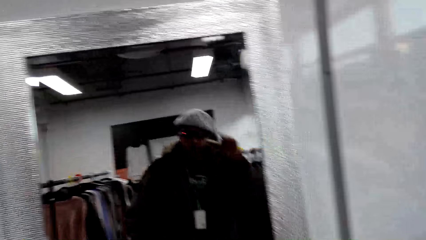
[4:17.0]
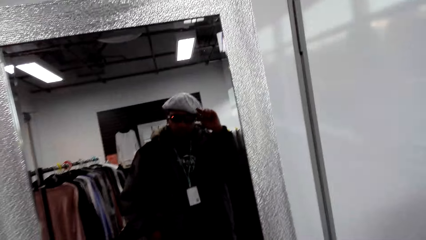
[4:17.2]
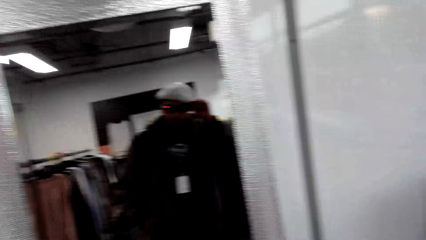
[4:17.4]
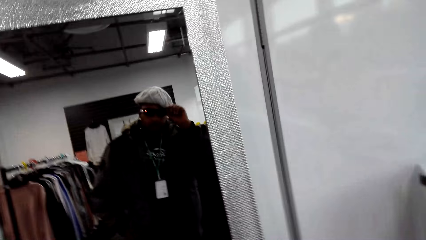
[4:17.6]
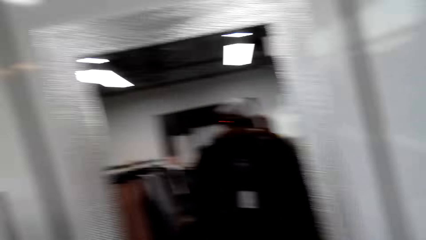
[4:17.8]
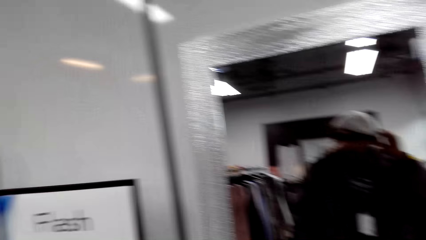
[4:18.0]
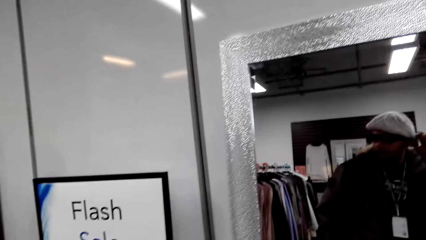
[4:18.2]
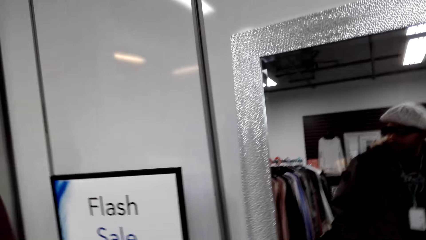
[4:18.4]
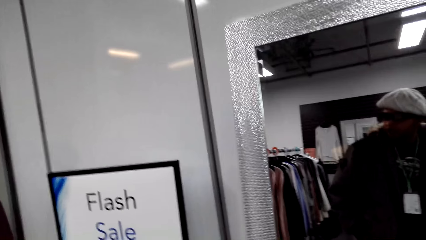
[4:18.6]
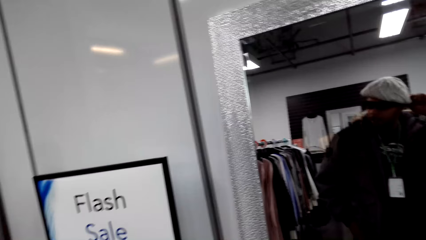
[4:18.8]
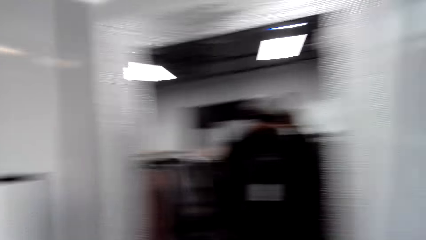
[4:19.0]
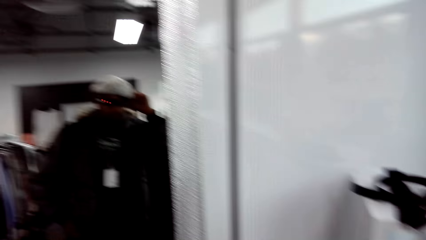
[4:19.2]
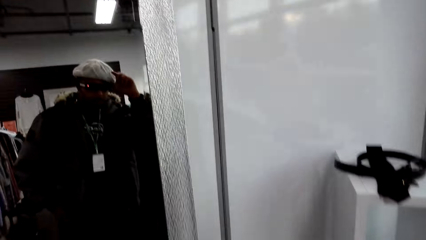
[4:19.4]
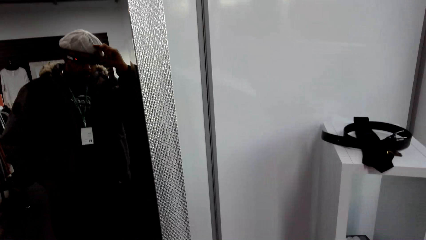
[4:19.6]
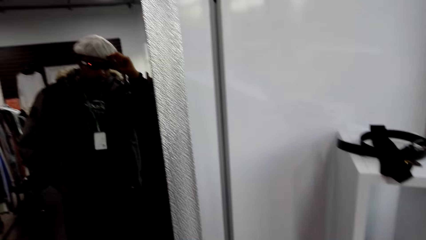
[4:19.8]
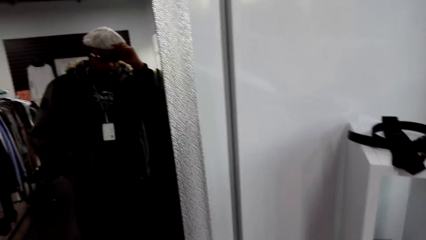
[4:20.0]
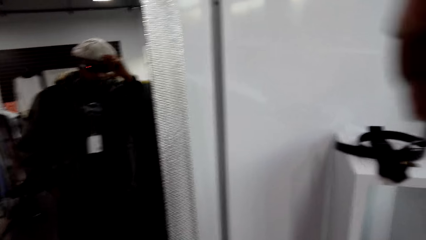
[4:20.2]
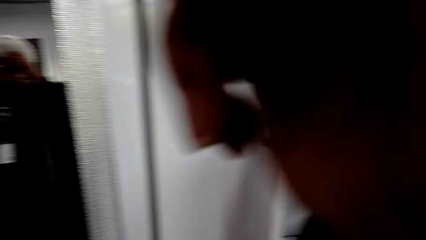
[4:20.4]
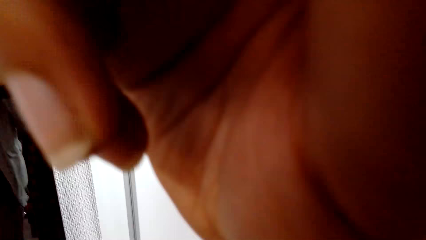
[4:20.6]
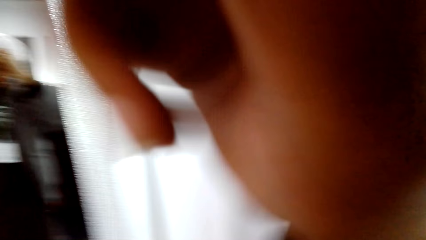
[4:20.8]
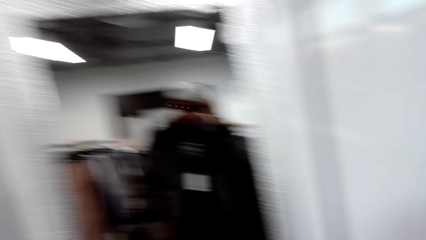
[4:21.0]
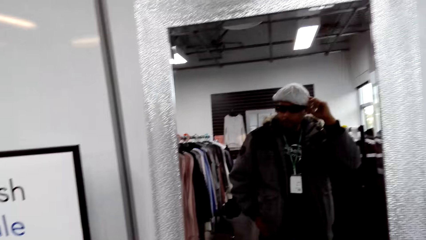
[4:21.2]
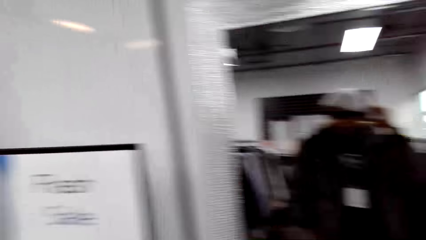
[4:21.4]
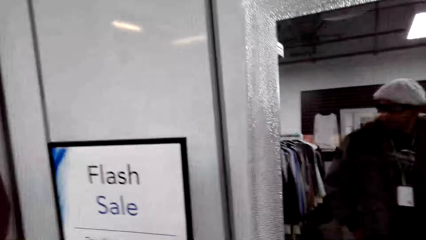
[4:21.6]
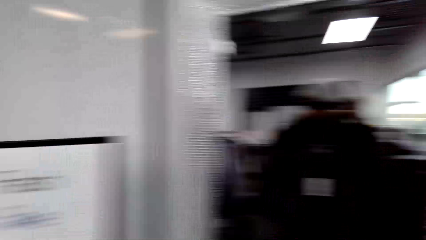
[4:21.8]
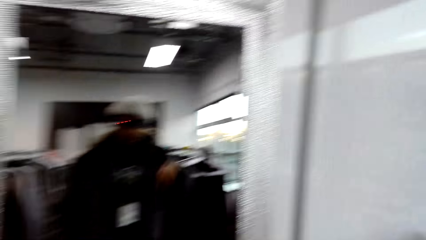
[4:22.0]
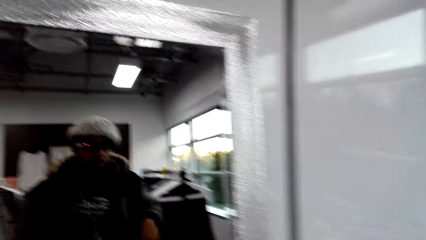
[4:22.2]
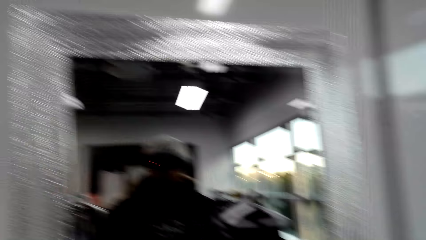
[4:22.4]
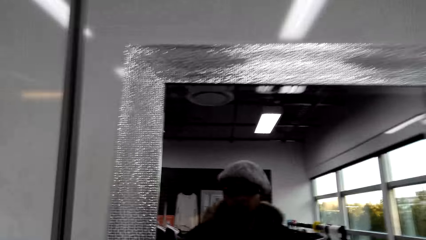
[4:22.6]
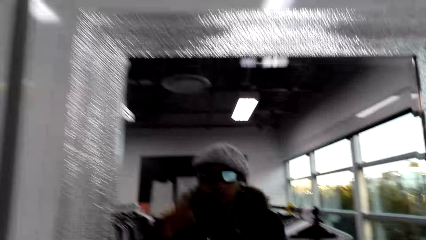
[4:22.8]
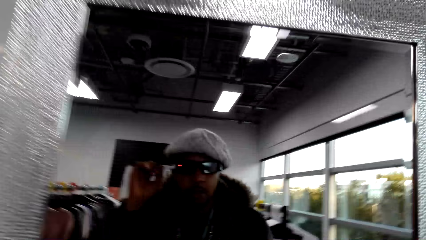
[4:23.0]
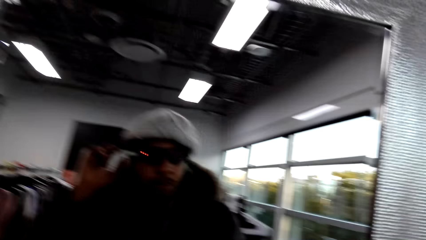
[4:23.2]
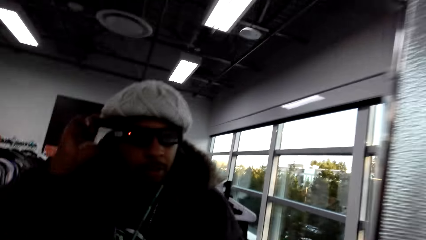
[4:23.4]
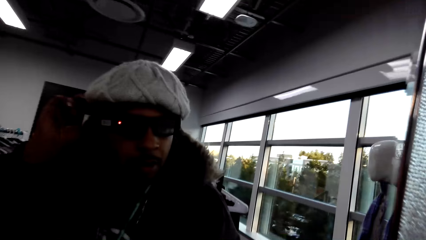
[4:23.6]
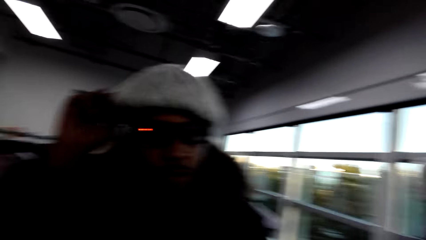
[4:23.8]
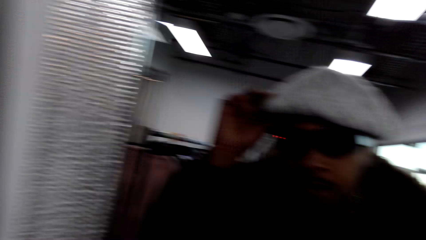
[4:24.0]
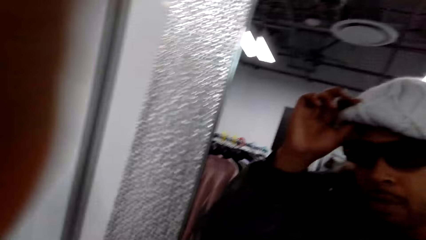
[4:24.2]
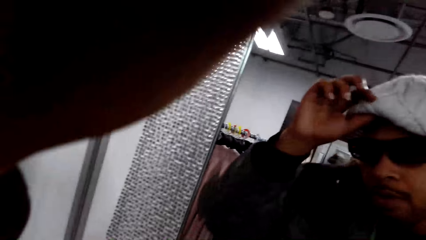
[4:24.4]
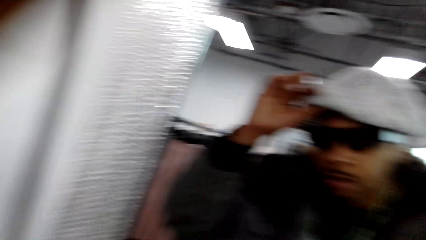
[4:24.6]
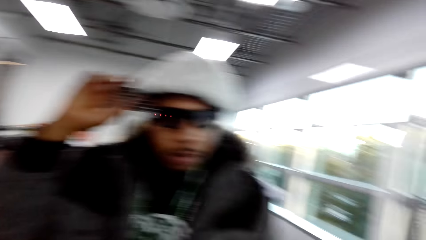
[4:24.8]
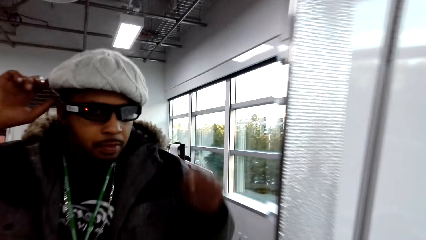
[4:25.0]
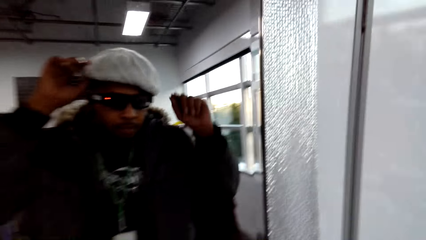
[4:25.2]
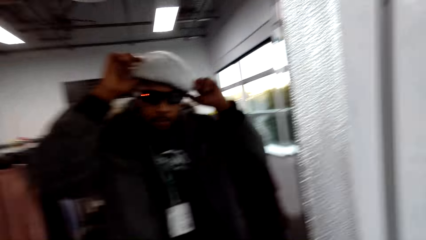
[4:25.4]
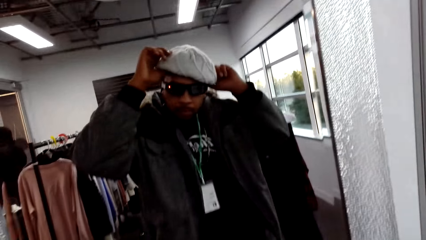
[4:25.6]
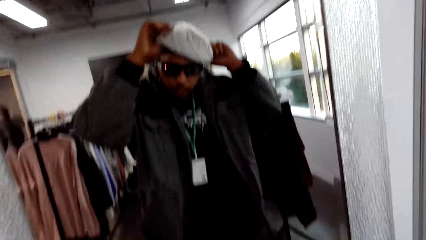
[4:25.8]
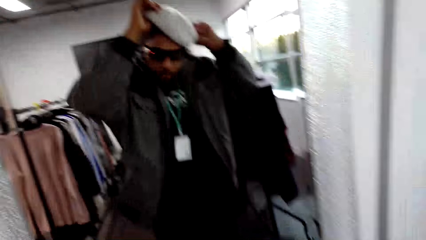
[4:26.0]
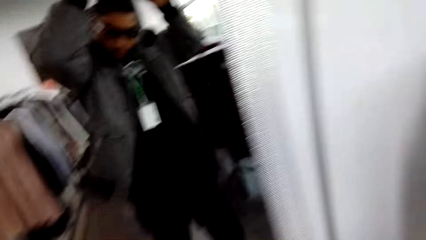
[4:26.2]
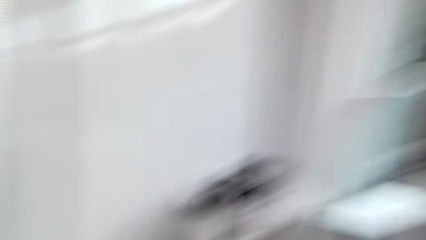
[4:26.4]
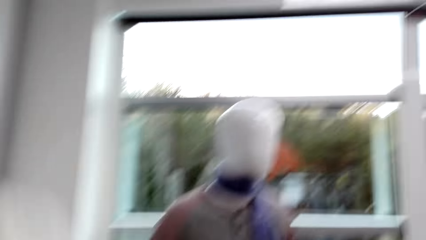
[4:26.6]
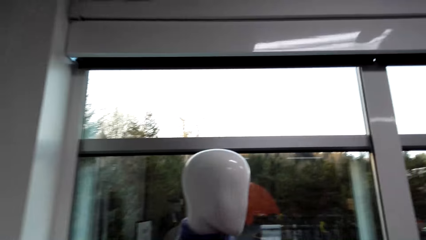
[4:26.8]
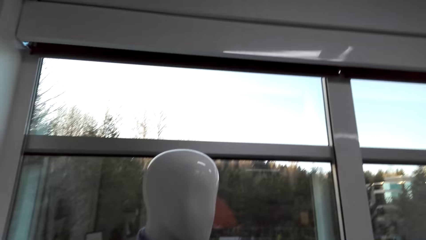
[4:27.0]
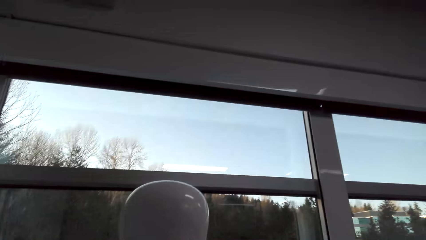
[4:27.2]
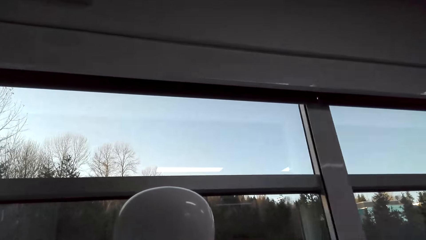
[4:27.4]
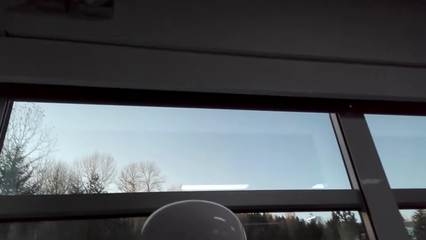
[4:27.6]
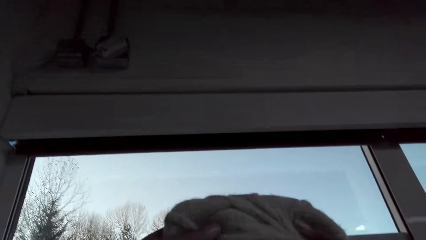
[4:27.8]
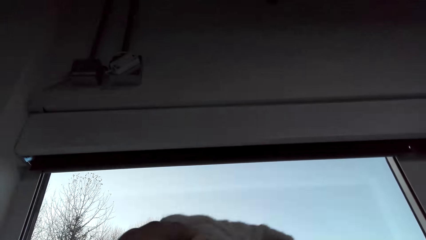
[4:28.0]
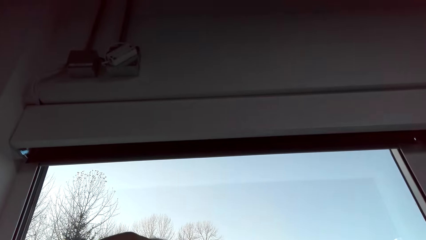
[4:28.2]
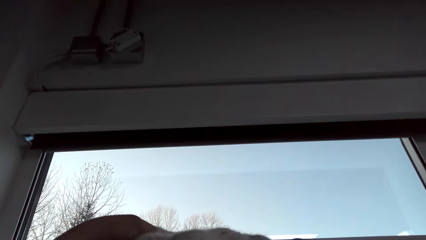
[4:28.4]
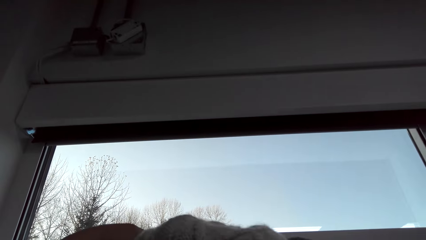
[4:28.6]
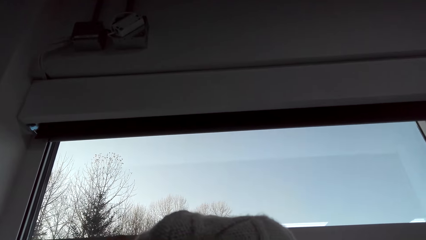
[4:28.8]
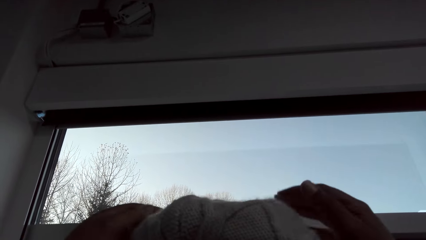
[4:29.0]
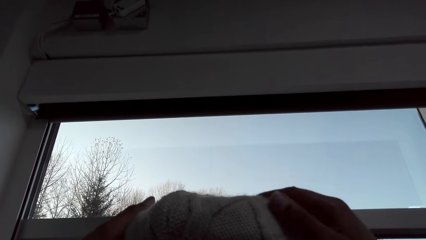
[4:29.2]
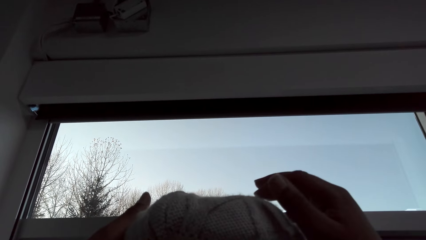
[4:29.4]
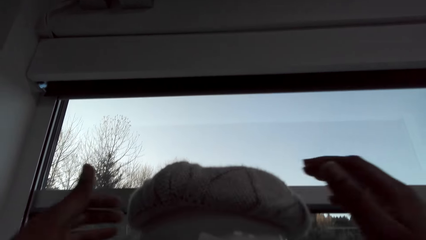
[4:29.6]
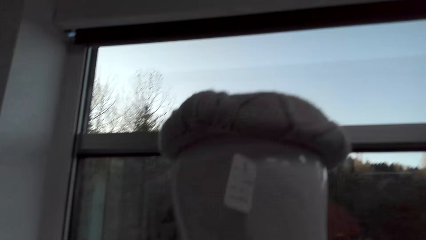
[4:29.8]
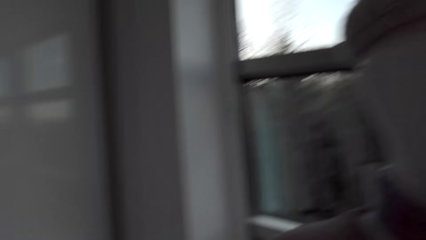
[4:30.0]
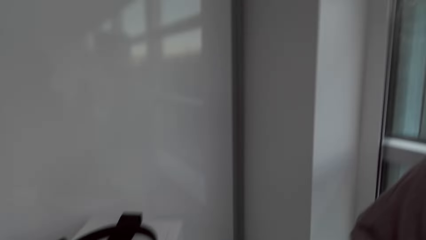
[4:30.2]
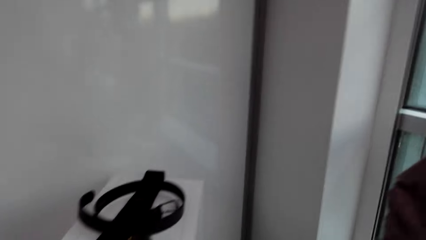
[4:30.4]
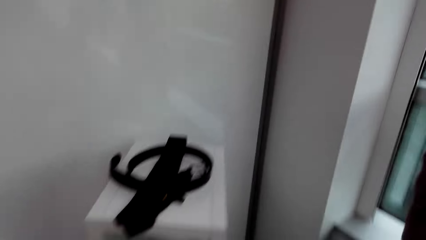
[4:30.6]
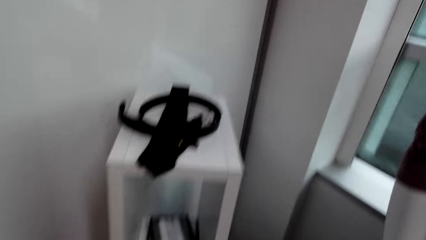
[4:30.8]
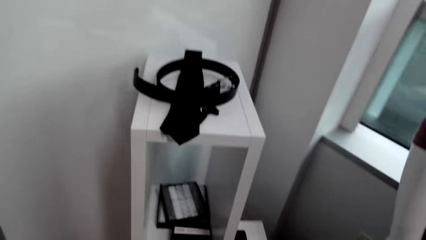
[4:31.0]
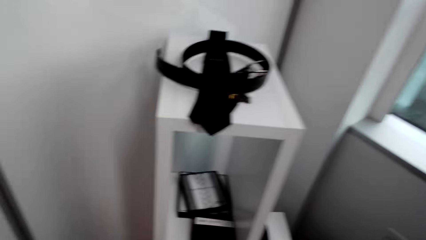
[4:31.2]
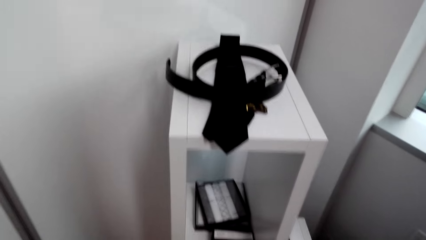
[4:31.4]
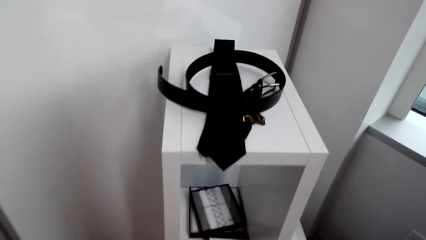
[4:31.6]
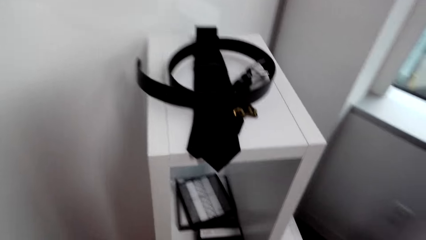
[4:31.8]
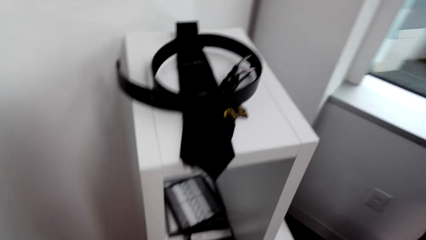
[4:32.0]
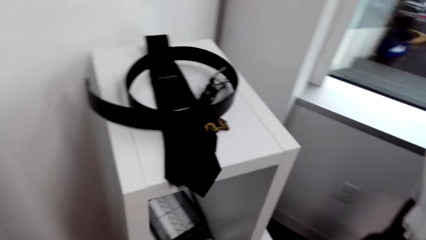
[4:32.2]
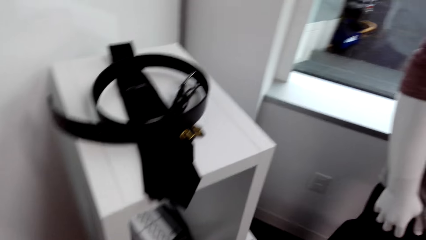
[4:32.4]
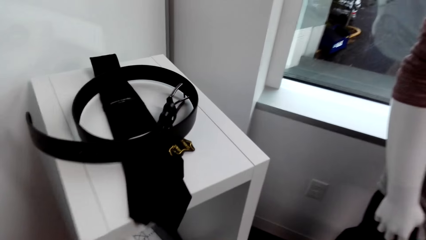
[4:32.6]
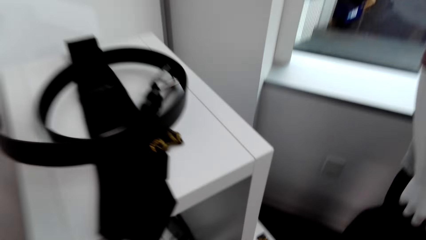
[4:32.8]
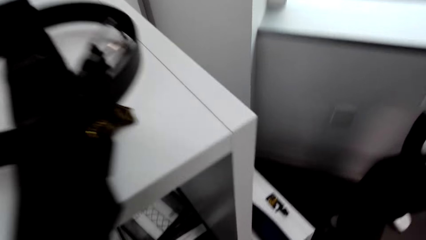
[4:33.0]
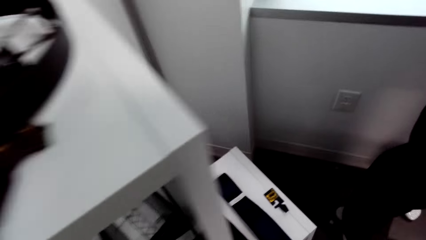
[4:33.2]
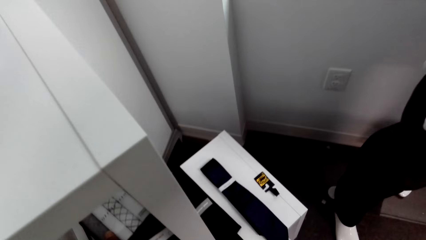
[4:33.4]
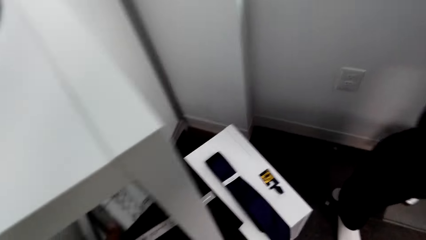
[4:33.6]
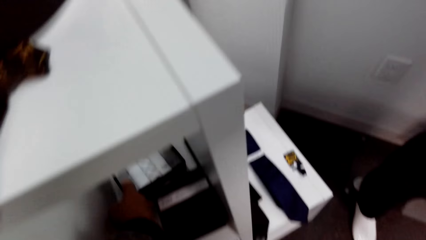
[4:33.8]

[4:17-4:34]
The camera wearer taps a pair of glasses on his face with his right hand. He removes the head warmer from his head with his hands. He puts the head warmer in his hands on the mannequin's head.
